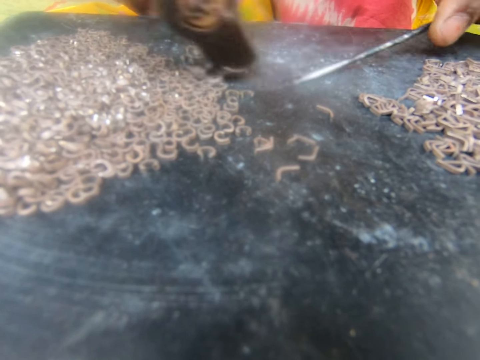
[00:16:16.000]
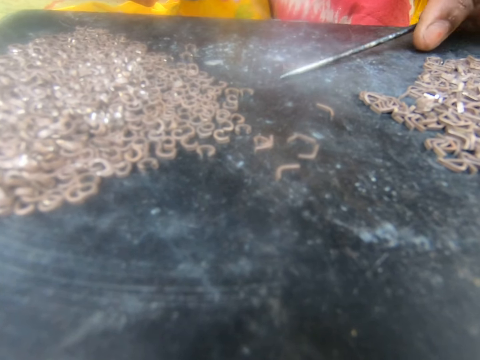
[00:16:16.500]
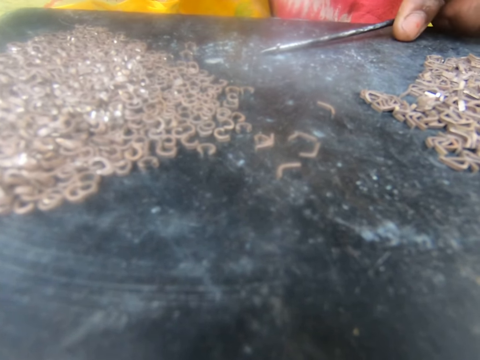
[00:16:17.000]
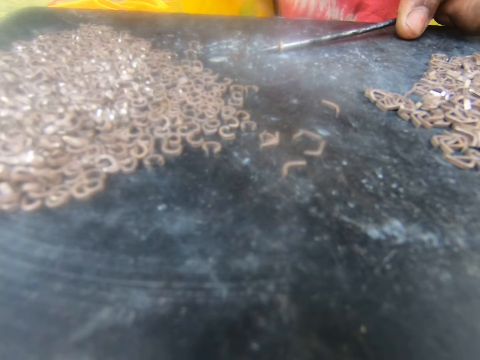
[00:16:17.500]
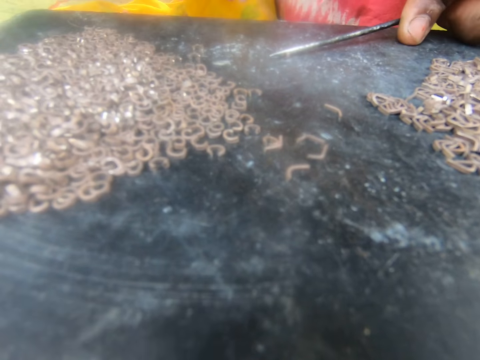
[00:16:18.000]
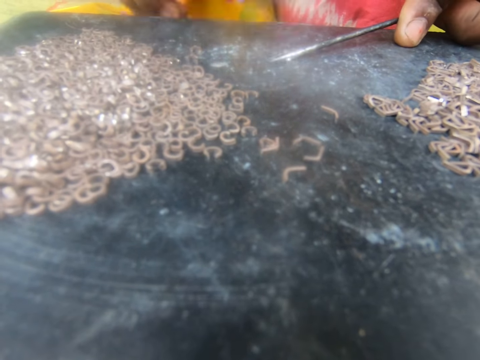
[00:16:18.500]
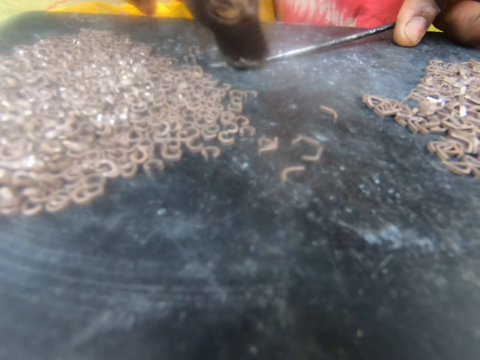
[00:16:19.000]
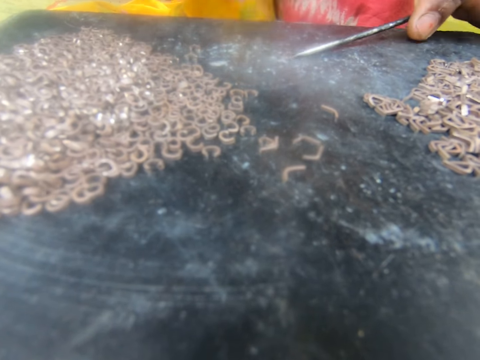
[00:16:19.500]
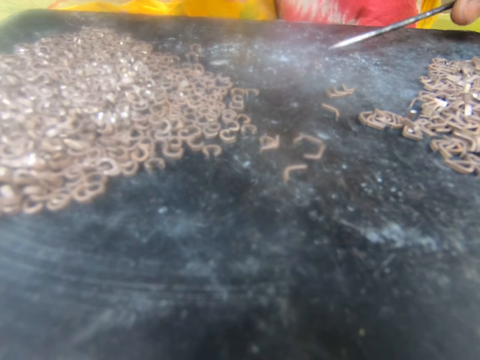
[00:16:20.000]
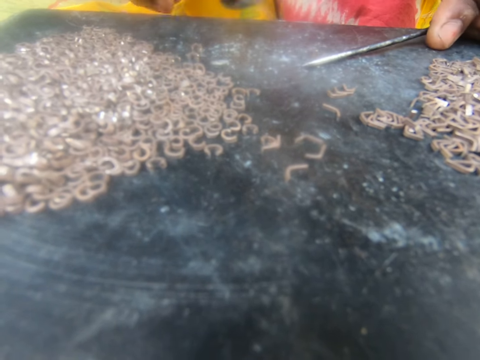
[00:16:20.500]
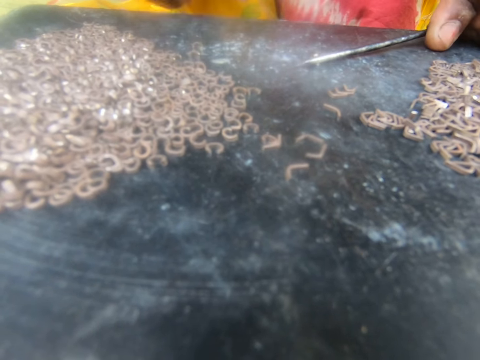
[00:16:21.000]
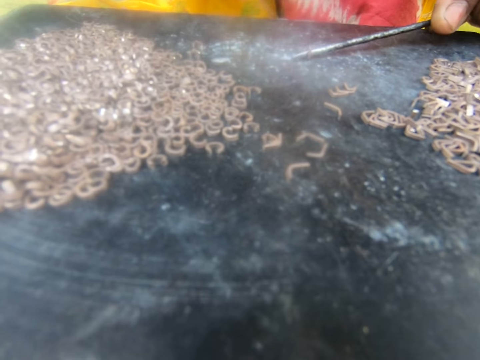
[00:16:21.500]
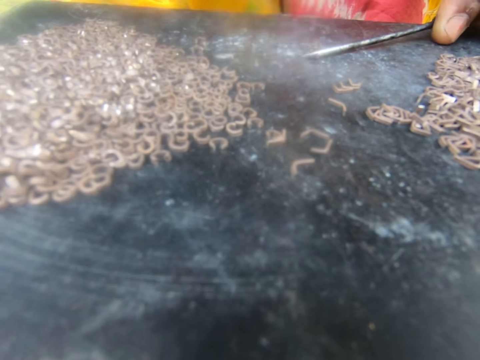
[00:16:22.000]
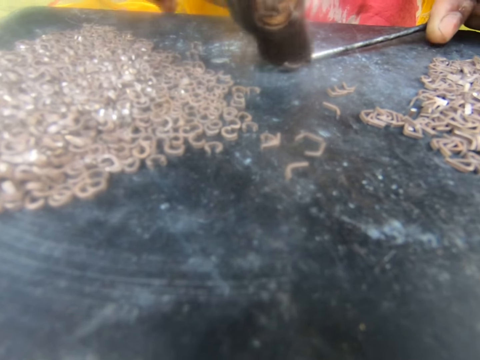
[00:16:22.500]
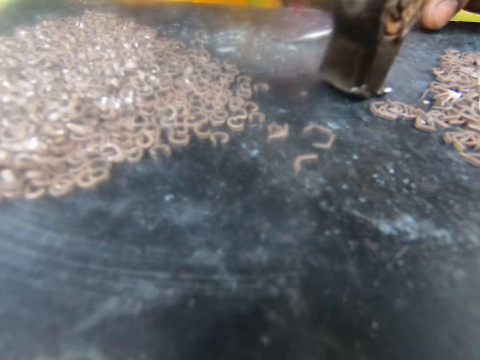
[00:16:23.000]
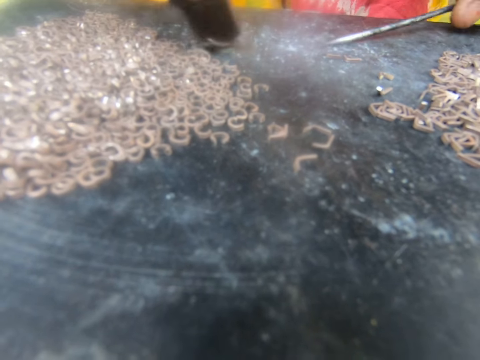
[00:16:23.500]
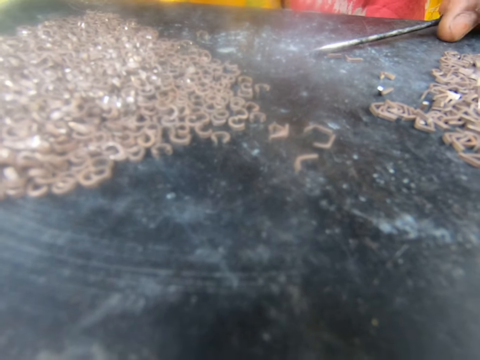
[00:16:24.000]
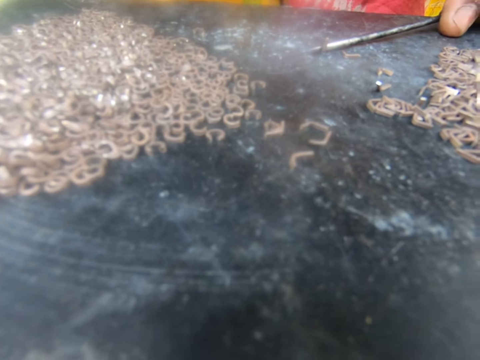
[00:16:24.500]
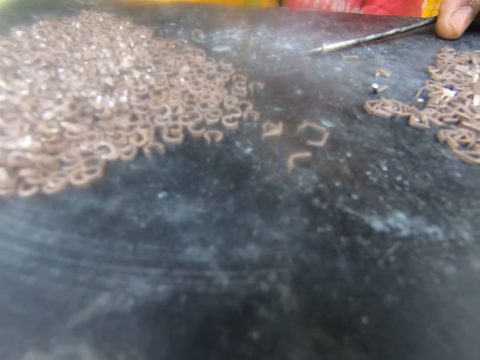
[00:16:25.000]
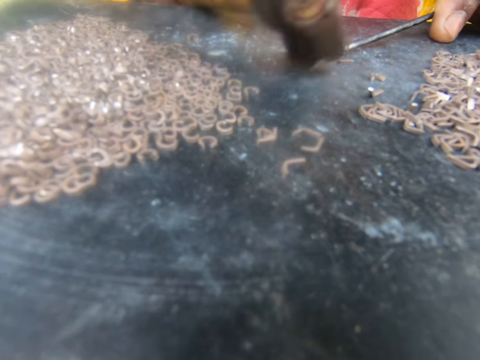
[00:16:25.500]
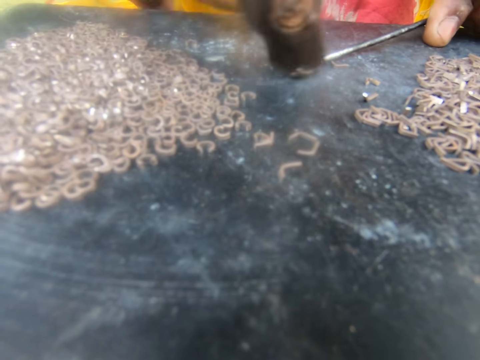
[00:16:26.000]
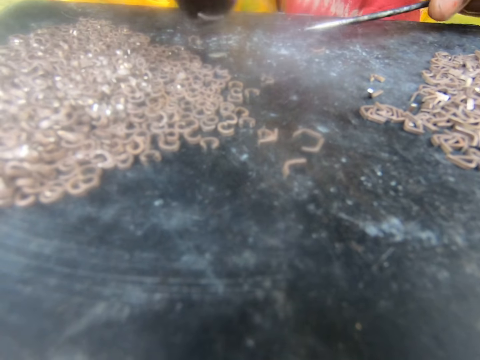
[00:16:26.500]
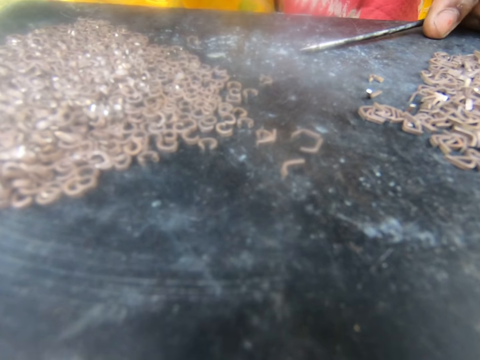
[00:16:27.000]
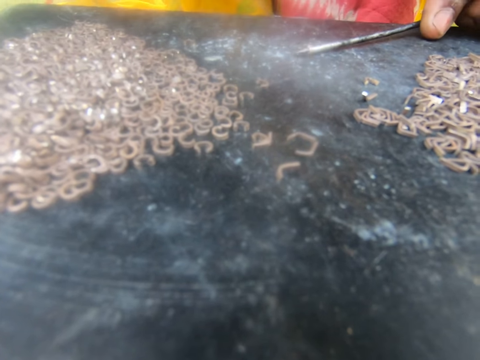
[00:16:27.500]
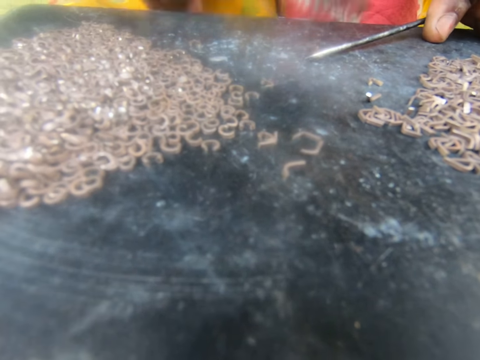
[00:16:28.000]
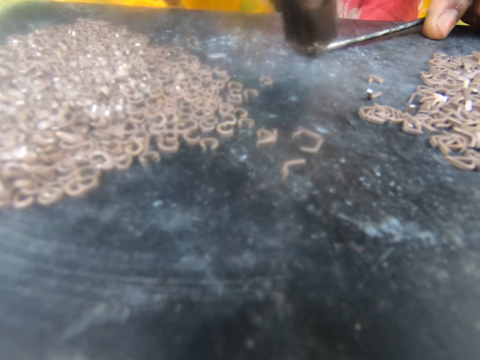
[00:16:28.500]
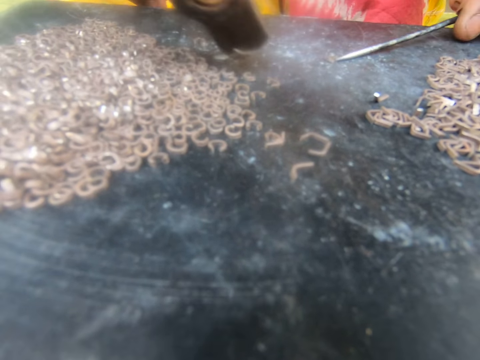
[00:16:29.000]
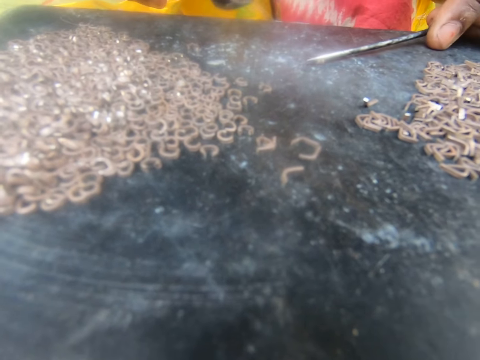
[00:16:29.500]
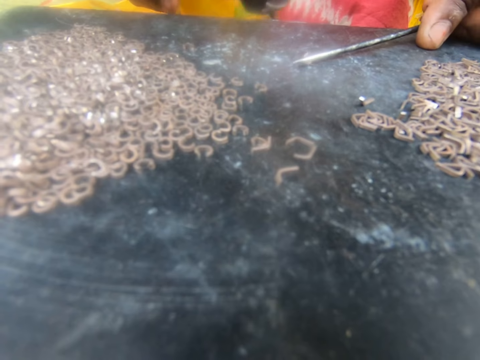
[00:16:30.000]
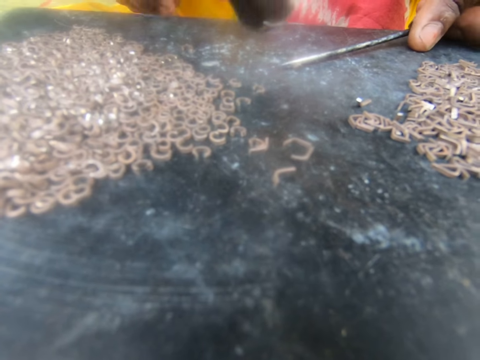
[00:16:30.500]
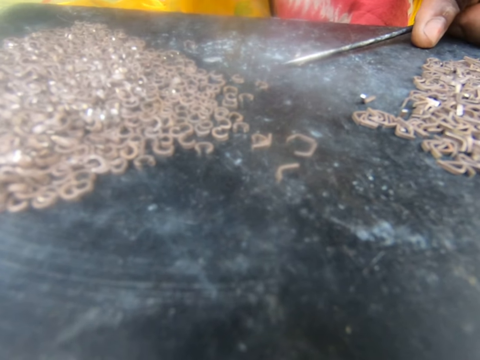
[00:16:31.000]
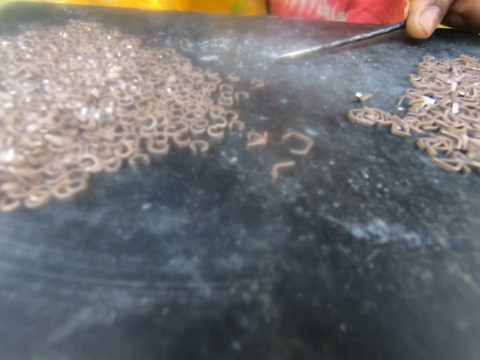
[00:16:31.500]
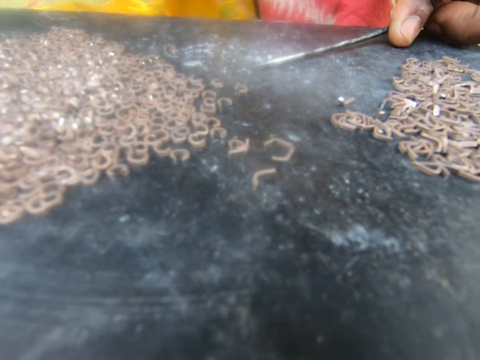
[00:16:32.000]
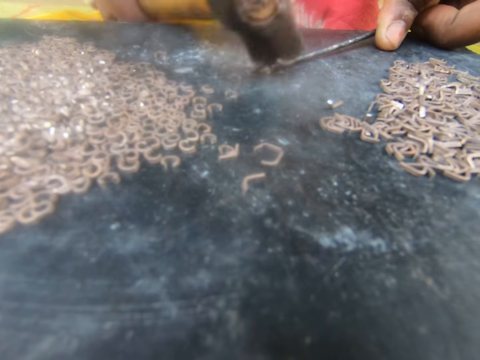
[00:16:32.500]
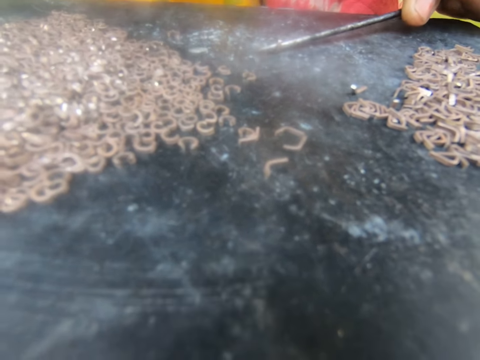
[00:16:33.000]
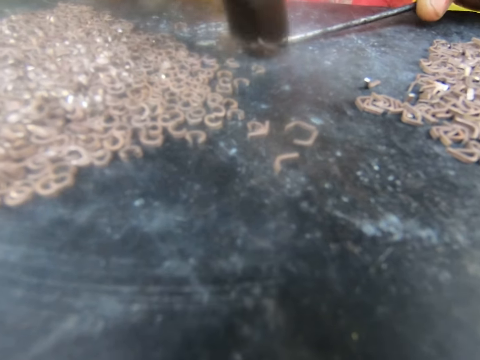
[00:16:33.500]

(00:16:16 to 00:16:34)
The camera wearer moves the metal with a hammer. They put the nail on the metal. They hit the metal with the hammer. They move the metal with the hammer. They put the nail on the metal. They hit the metal with the hammer. They move the metal with the hammer. They put the nail on the metal. They hit the metal with the hammer. They move the metal with the hammer. They put the nail on the metal. They hit the metal with the hammer. They move the metal with the hammer. They put the nail on the metal. They hit the metal with the hammer.

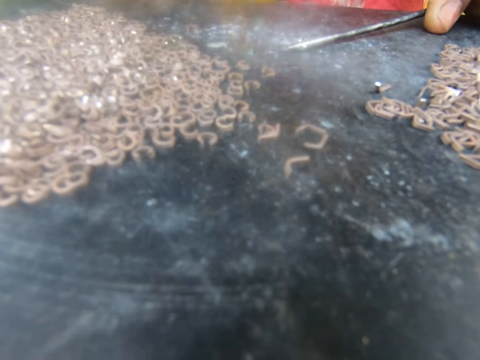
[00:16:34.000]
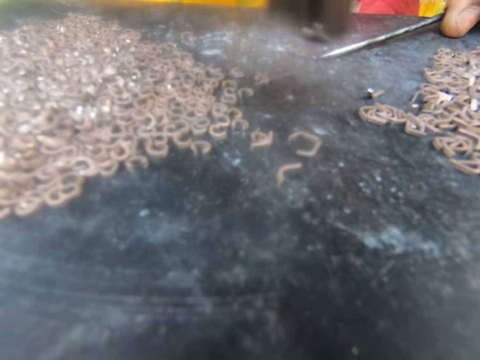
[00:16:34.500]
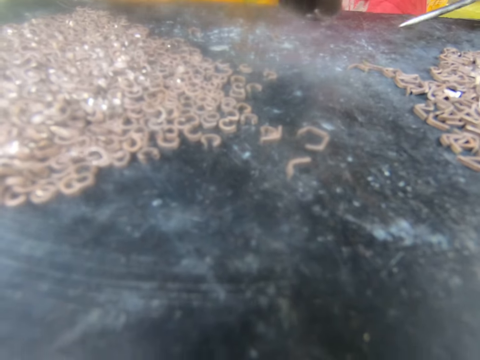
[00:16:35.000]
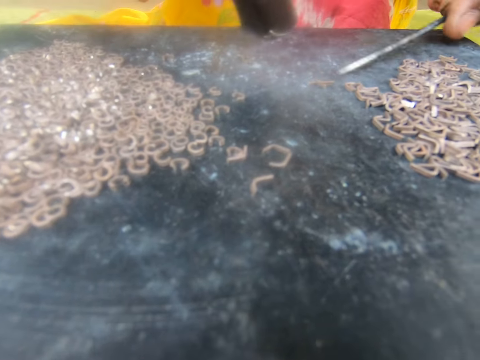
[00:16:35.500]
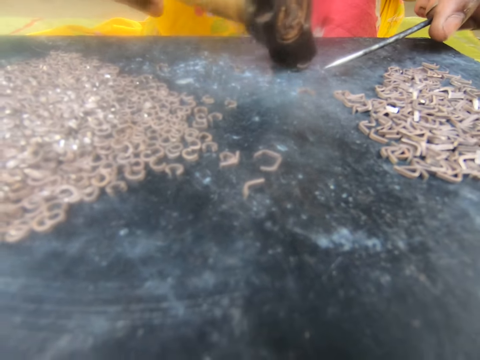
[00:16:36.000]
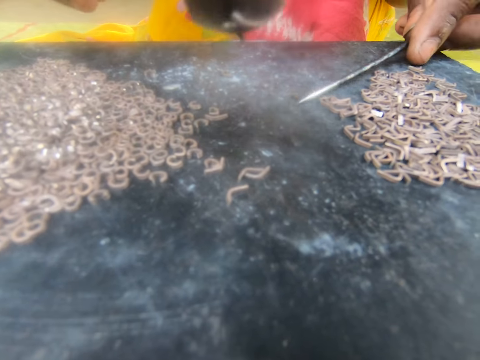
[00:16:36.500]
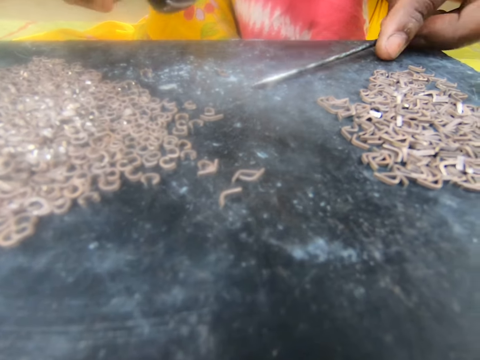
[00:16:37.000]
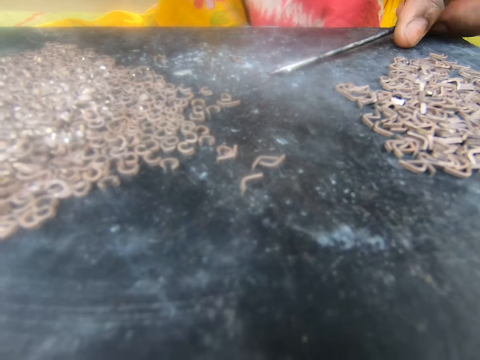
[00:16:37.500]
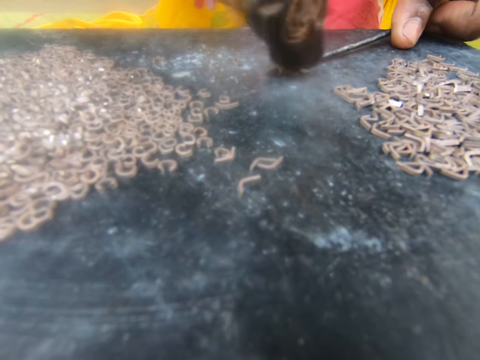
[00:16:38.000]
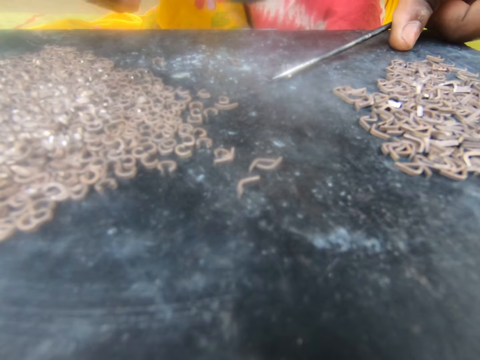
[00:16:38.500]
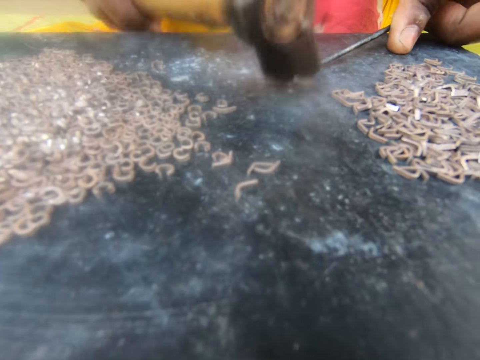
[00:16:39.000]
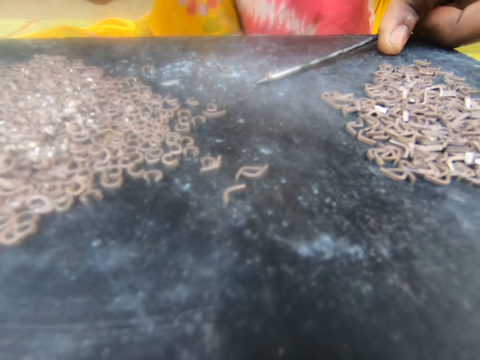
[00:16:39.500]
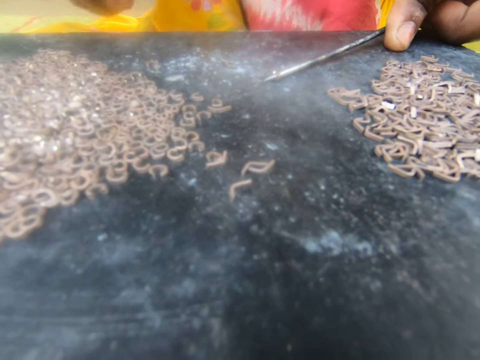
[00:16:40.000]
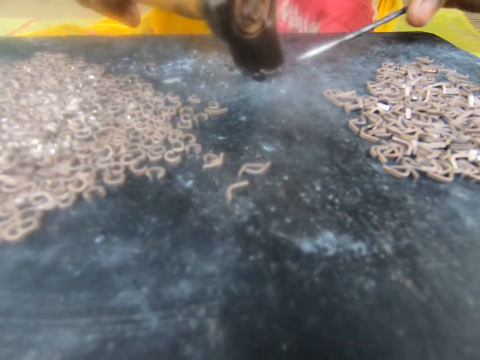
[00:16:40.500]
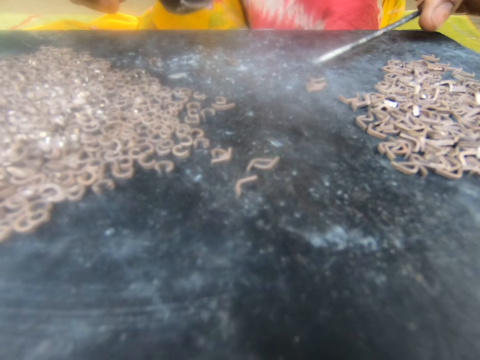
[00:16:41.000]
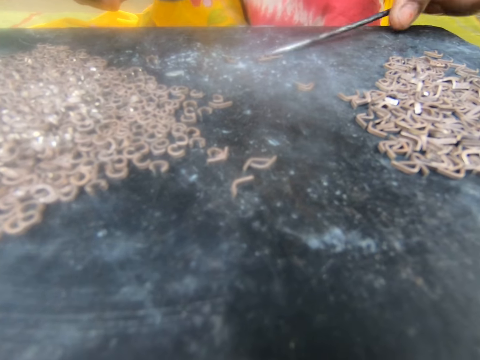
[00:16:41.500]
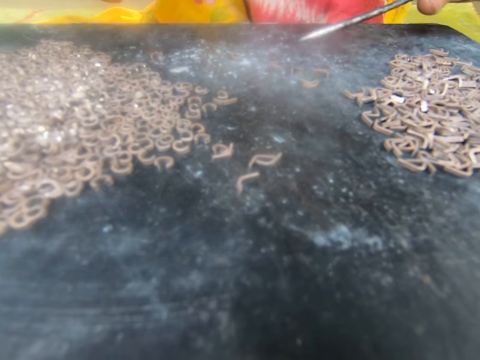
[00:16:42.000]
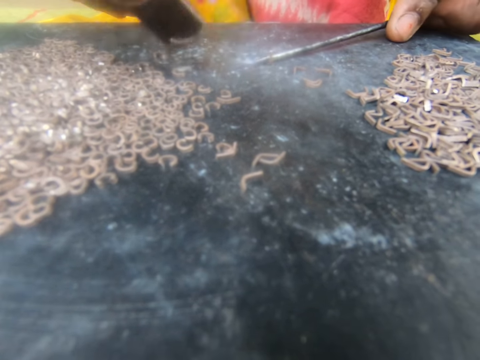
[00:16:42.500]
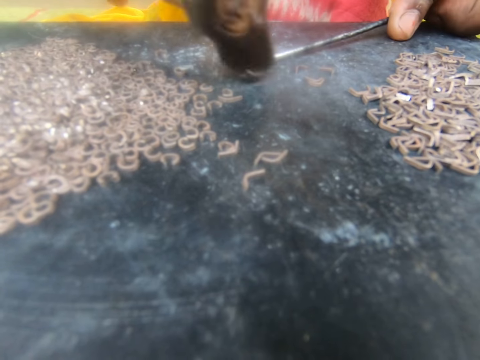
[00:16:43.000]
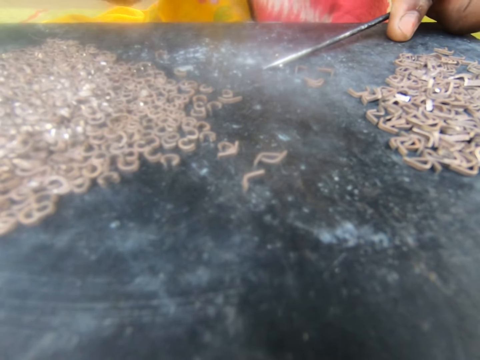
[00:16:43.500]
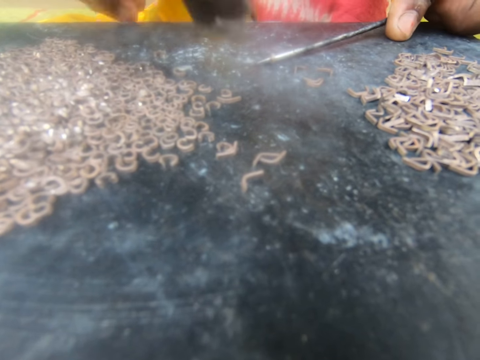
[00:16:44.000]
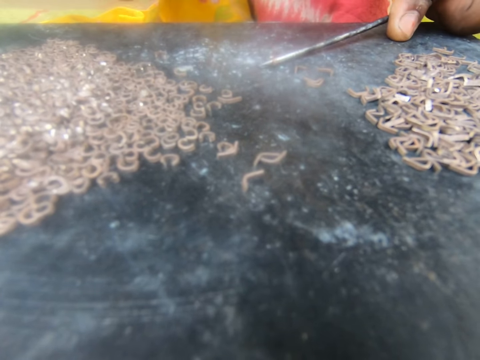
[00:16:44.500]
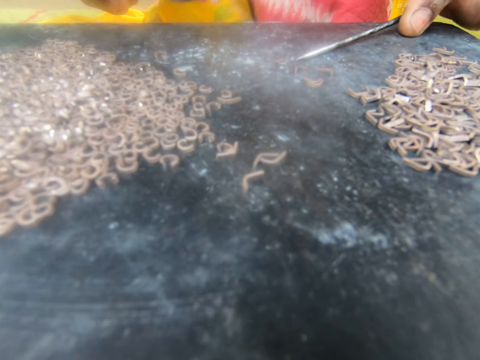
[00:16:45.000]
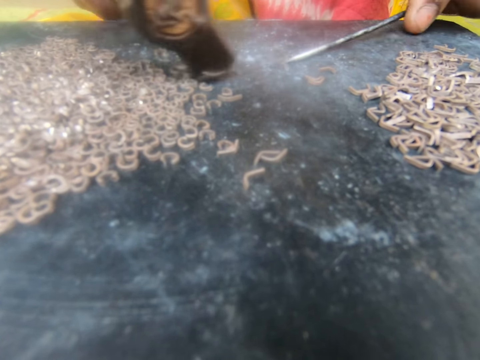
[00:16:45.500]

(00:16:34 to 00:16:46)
The camera wearer moves the metal with a hammer. They put the nail on the metal. They hit the metal with the hammer. They move the metal with the hammer. They put the nail on the metal. They hit the metal with the hammer.
